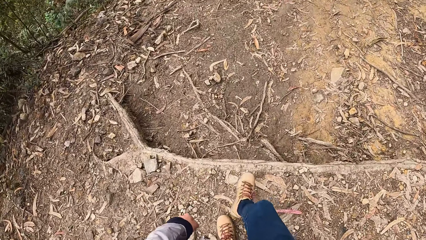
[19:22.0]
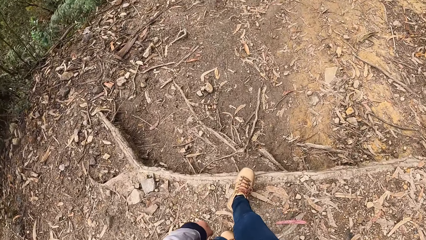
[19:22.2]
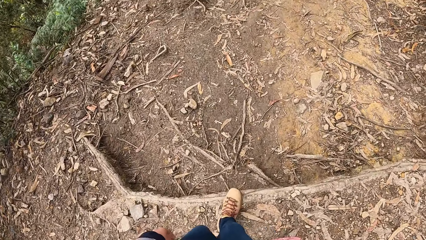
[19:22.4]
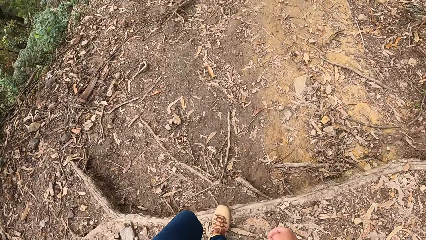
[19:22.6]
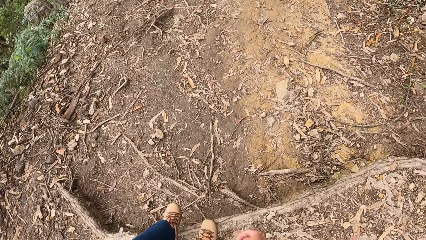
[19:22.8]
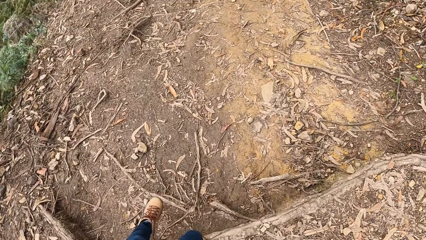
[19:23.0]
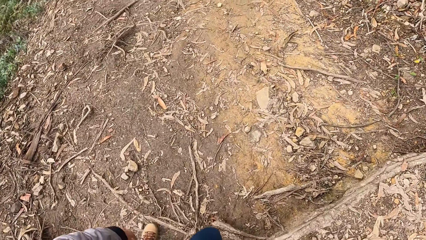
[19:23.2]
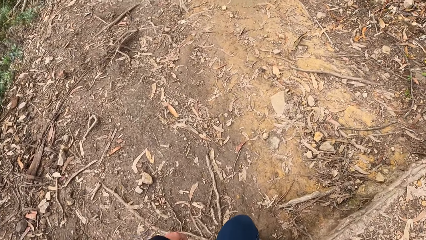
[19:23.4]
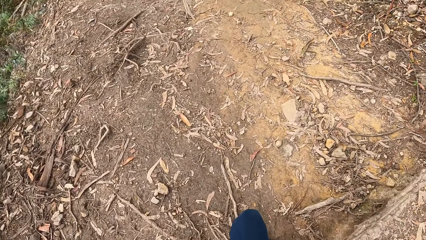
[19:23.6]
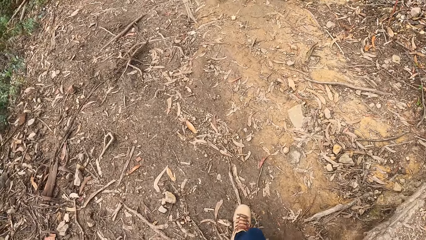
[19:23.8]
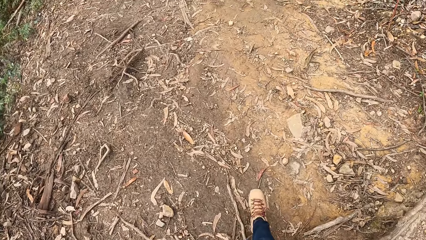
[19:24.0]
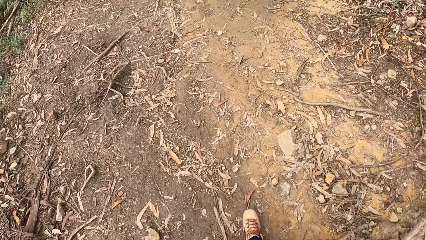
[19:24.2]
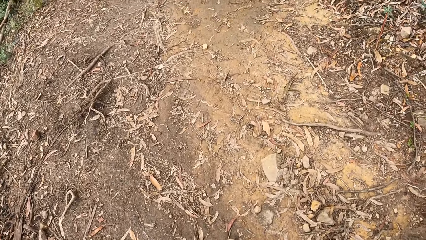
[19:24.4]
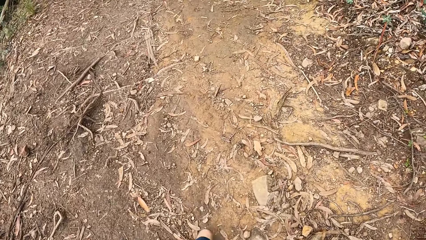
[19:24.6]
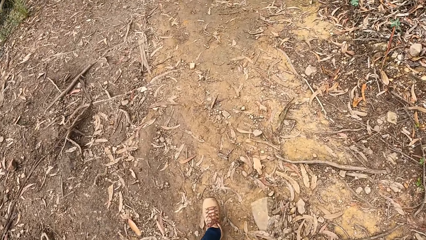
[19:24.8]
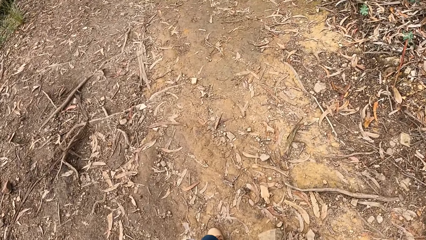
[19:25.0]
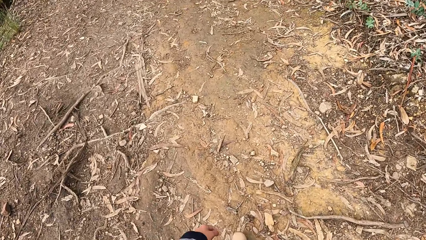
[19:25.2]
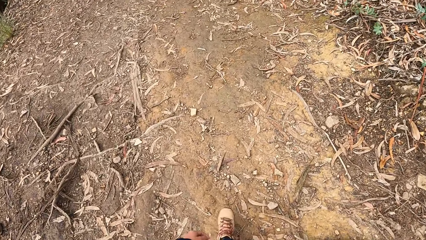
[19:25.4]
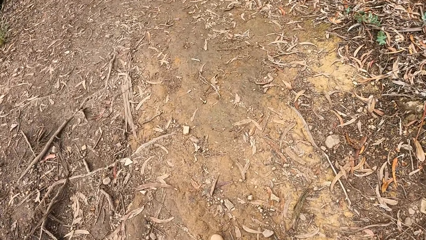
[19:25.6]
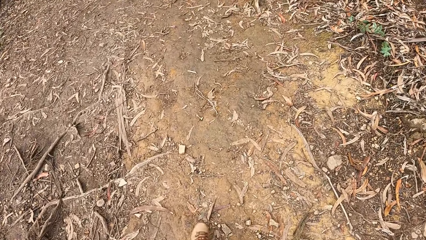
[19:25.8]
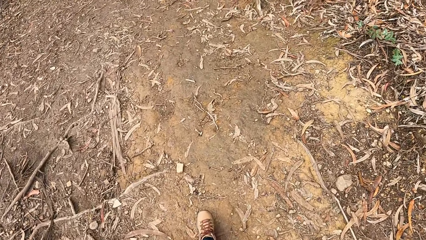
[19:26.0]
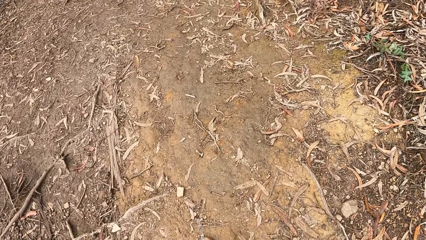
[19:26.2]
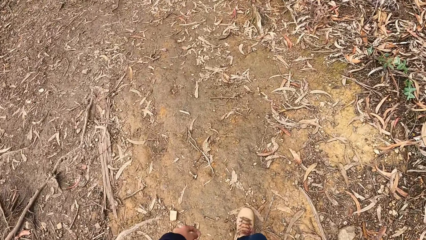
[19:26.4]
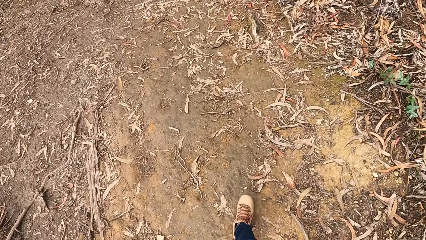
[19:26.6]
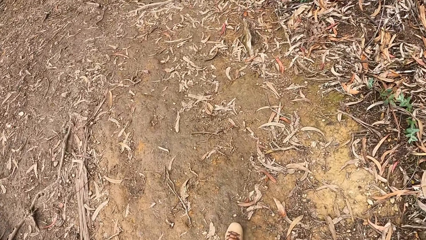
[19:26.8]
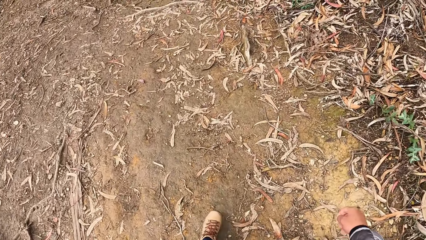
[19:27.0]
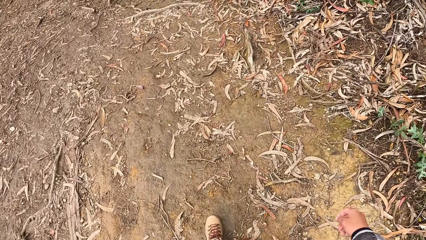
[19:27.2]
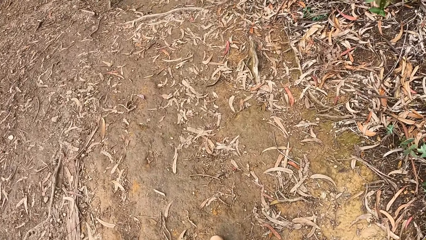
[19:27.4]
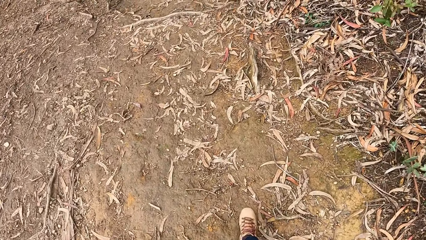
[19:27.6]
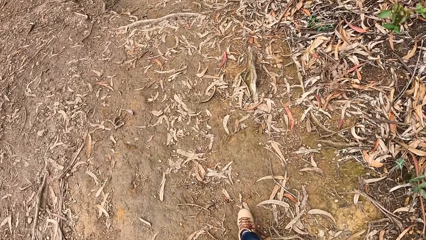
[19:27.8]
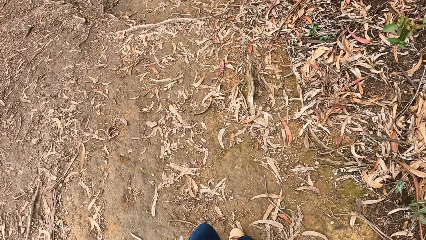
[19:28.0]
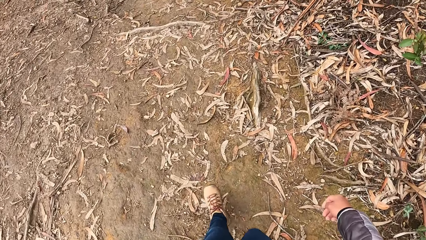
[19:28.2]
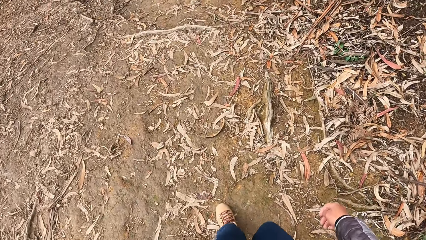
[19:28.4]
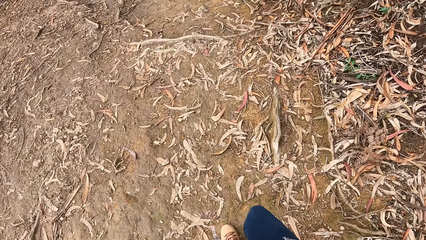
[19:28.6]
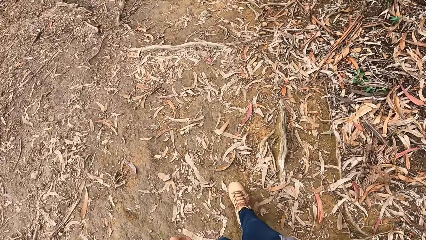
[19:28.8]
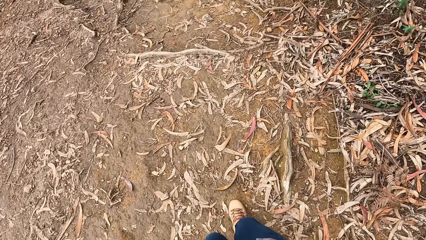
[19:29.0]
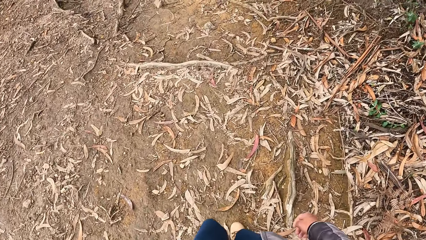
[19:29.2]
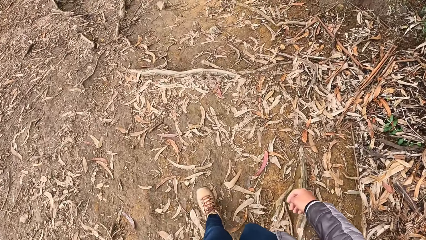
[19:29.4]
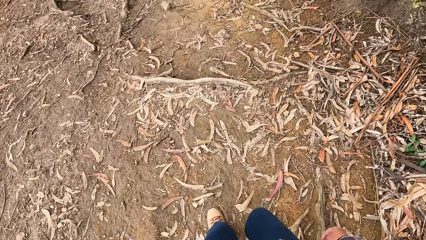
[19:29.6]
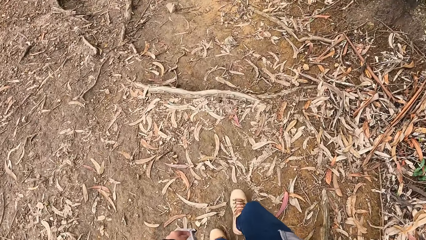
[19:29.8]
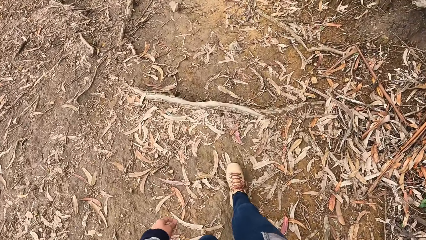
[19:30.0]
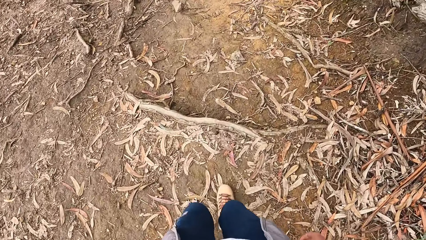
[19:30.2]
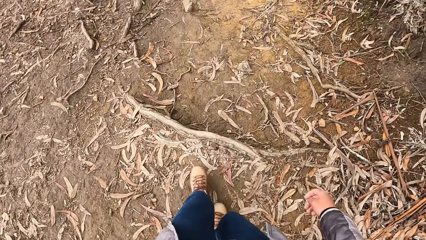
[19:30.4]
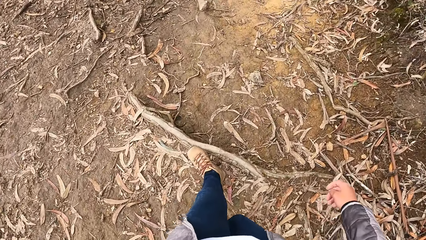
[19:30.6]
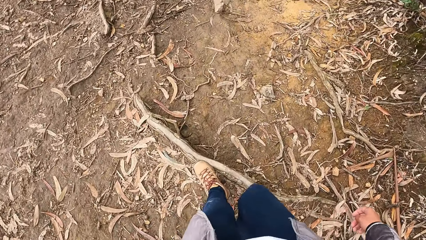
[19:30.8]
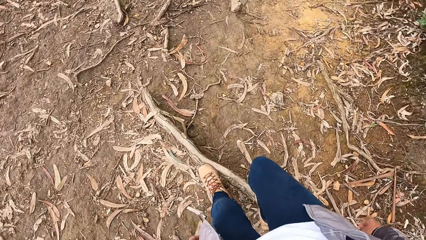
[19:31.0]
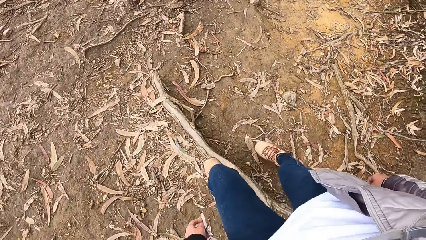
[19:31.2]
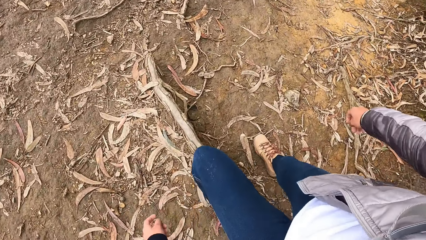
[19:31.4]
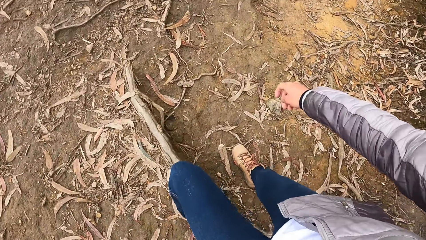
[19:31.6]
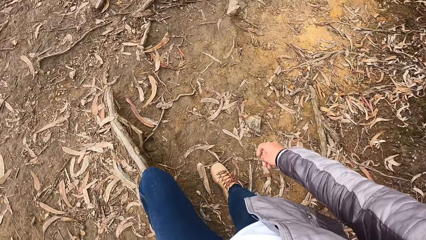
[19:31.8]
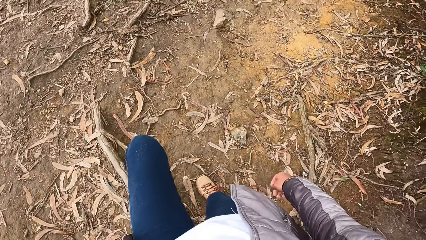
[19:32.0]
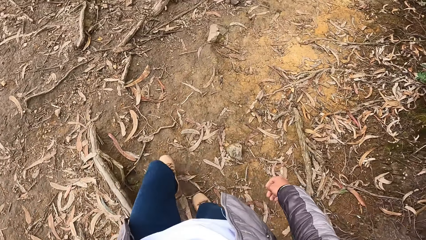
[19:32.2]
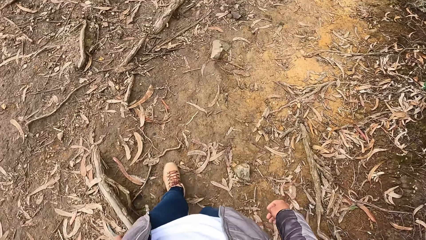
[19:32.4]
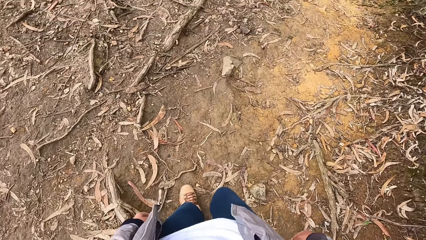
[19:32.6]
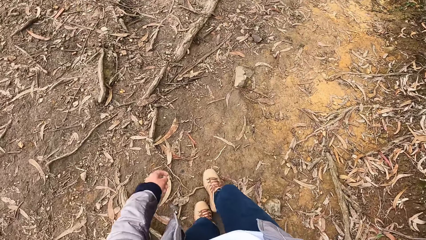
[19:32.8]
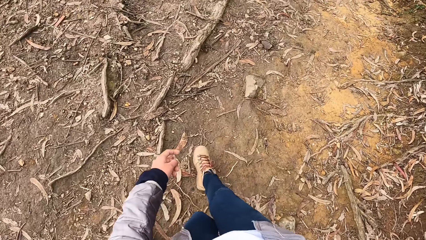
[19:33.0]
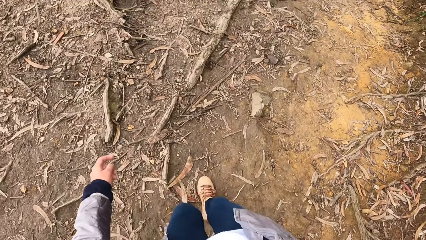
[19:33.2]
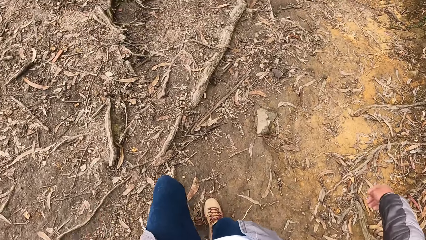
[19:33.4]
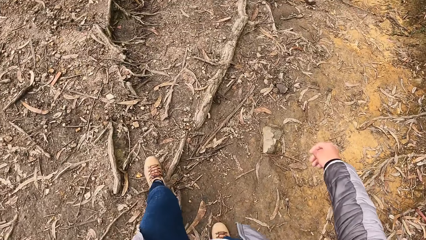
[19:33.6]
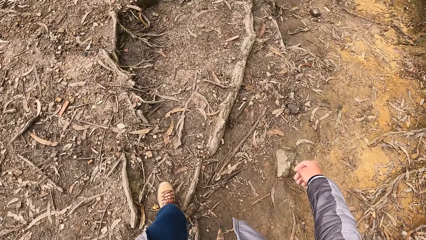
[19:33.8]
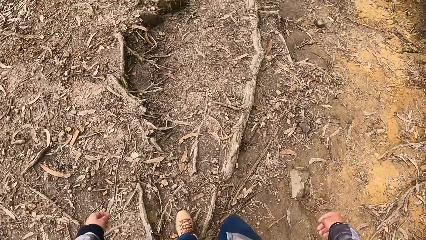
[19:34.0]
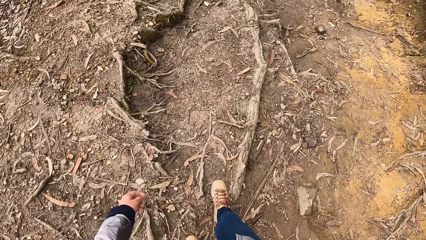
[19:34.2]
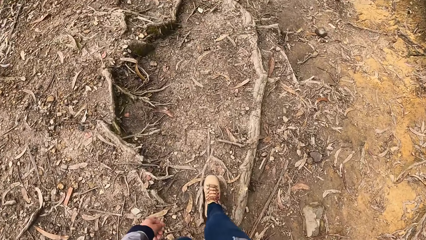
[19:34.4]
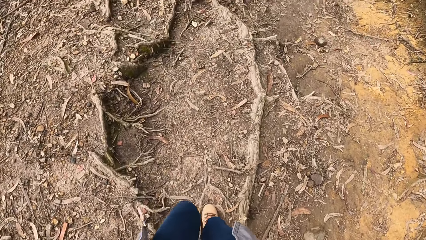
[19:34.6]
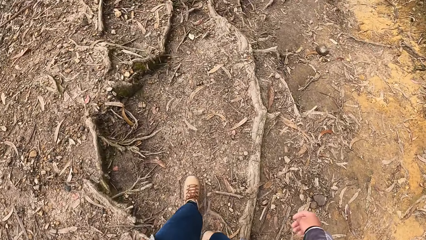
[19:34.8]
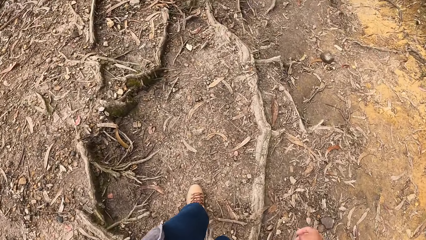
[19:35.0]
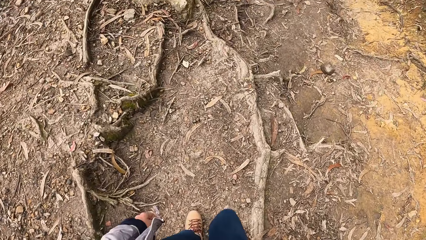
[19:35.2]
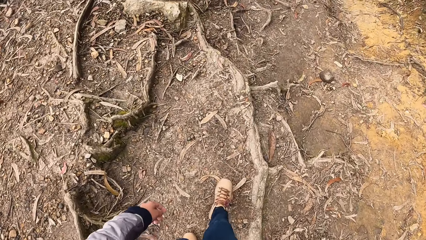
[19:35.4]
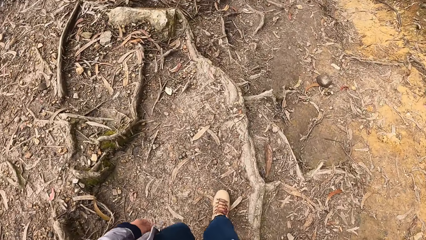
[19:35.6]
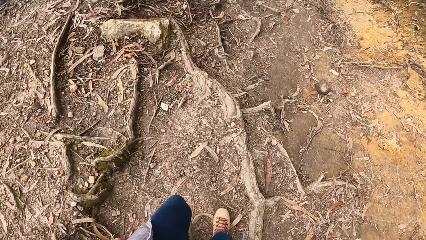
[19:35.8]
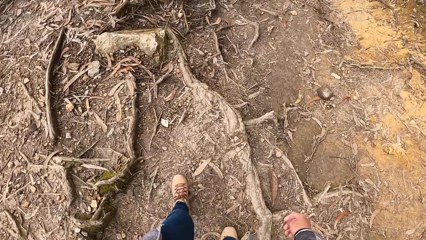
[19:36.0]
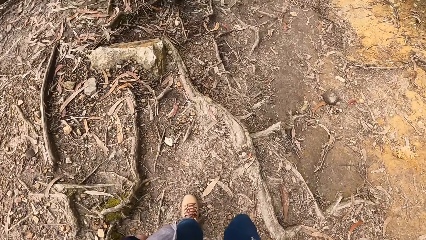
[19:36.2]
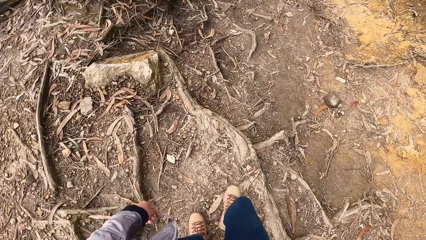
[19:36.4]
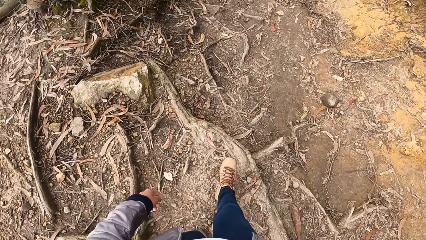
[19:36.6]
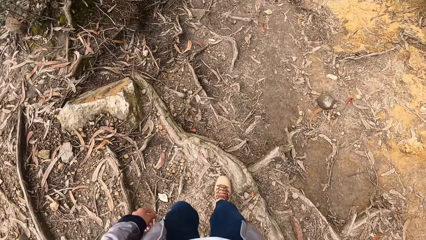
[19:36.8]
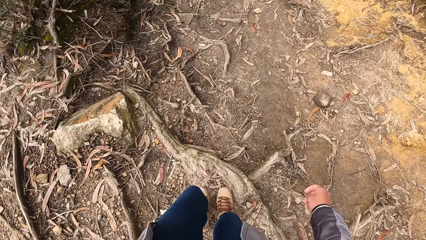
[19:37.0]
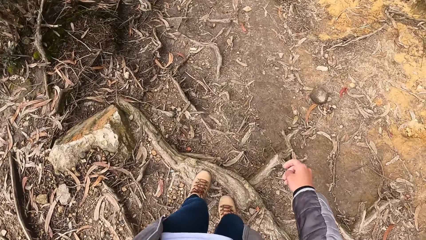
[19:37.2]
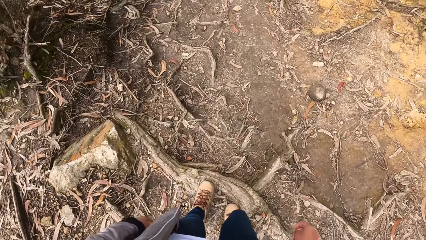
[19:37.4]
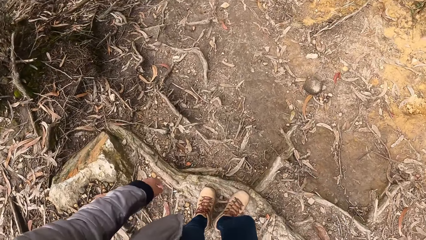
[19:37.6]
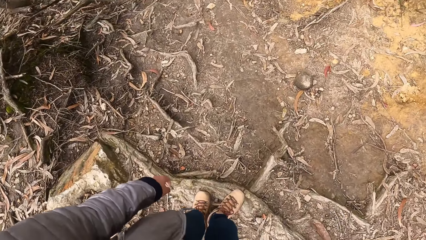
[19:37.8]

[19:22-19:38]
The camera wearer looks at the ground walking. They walk around the forest with the team.
